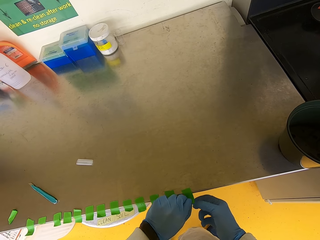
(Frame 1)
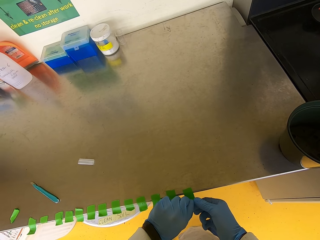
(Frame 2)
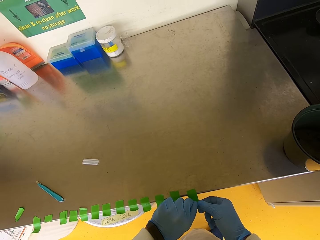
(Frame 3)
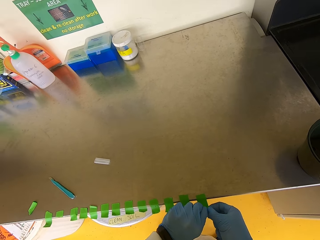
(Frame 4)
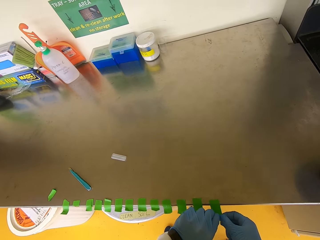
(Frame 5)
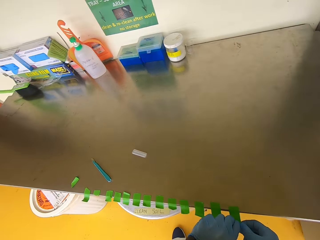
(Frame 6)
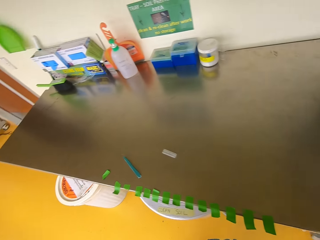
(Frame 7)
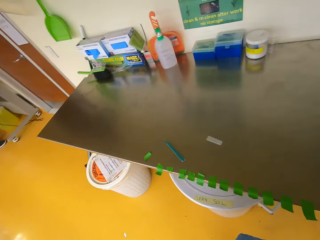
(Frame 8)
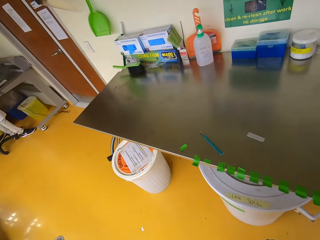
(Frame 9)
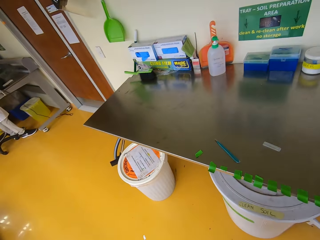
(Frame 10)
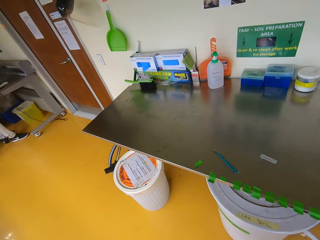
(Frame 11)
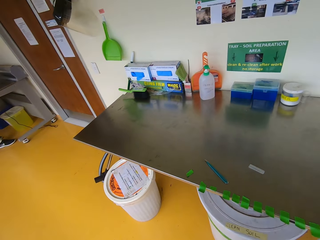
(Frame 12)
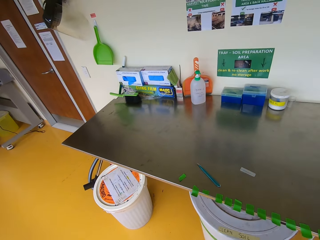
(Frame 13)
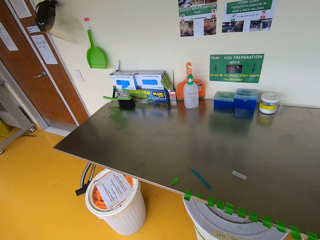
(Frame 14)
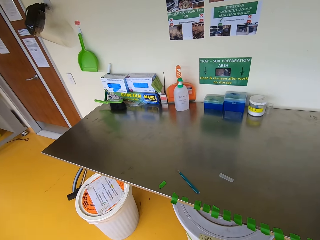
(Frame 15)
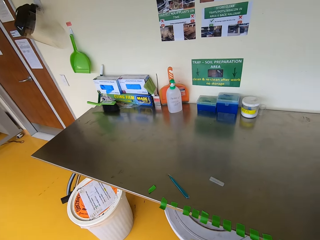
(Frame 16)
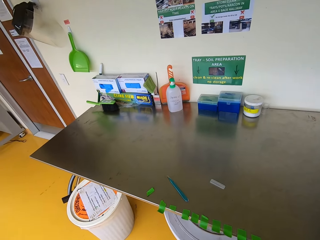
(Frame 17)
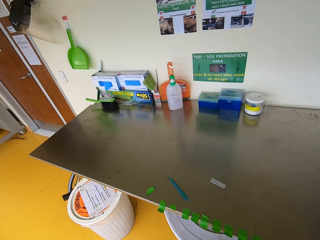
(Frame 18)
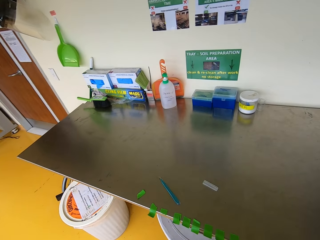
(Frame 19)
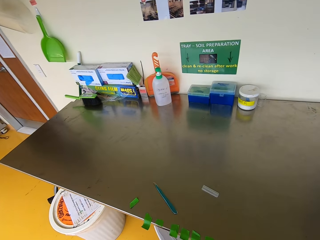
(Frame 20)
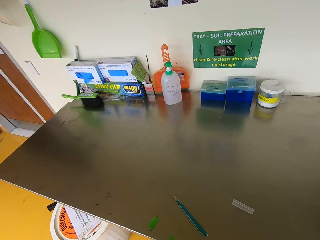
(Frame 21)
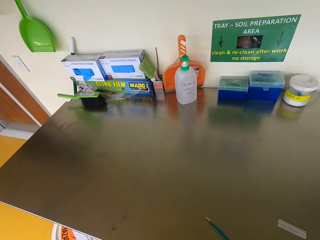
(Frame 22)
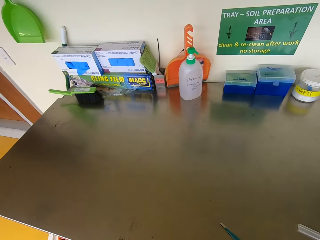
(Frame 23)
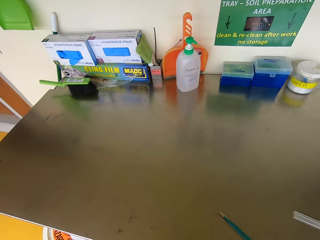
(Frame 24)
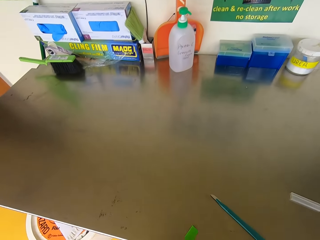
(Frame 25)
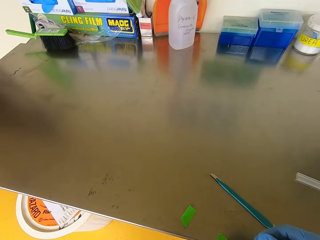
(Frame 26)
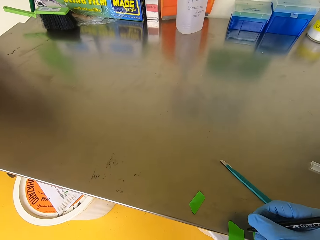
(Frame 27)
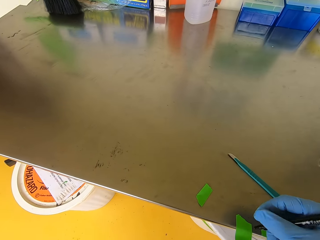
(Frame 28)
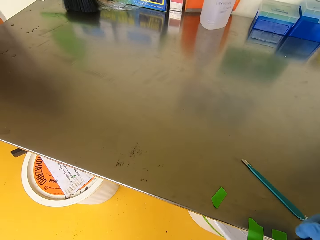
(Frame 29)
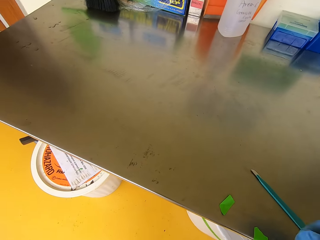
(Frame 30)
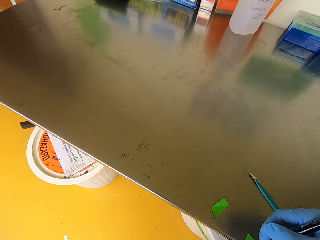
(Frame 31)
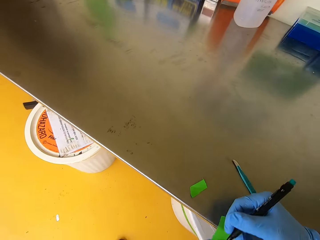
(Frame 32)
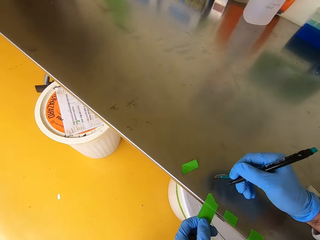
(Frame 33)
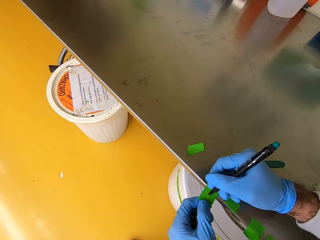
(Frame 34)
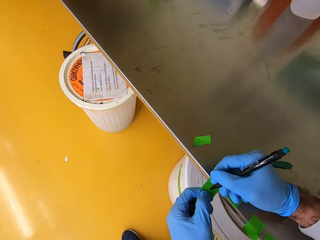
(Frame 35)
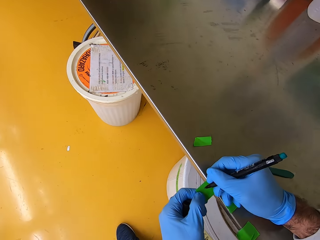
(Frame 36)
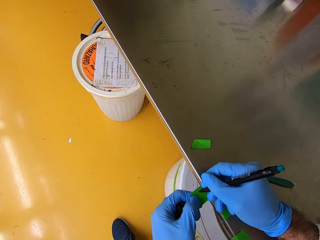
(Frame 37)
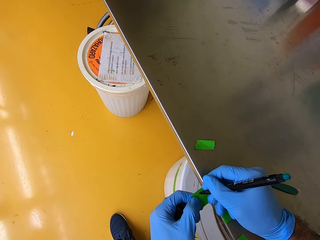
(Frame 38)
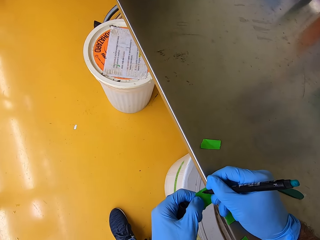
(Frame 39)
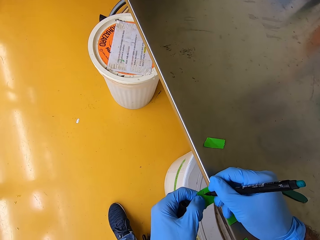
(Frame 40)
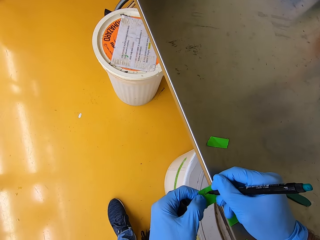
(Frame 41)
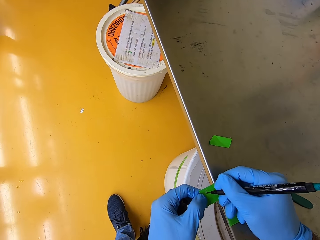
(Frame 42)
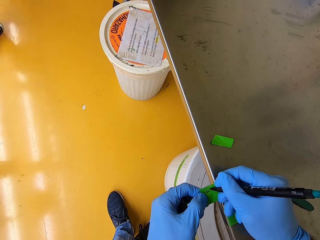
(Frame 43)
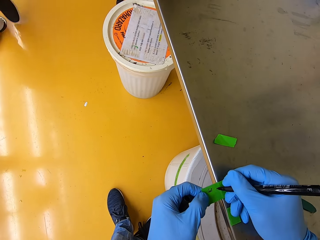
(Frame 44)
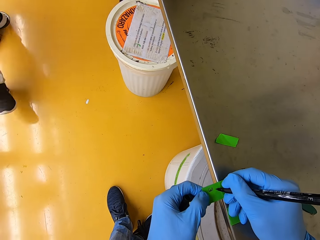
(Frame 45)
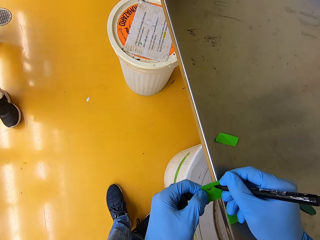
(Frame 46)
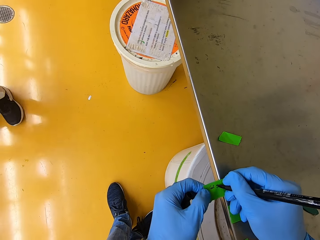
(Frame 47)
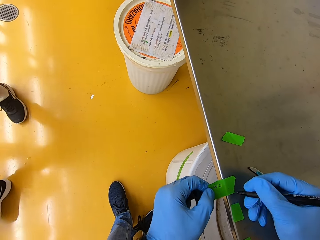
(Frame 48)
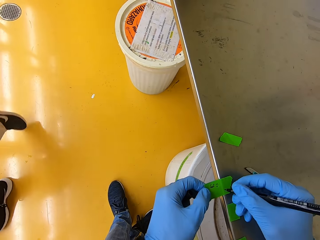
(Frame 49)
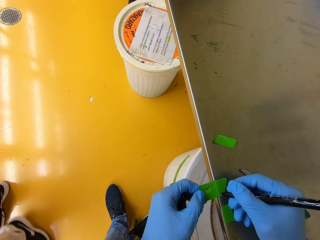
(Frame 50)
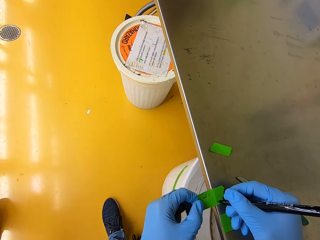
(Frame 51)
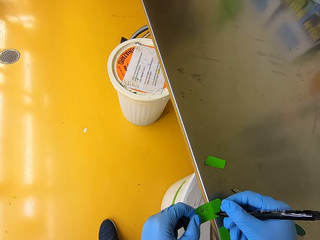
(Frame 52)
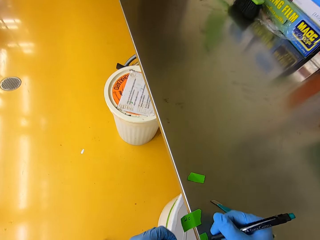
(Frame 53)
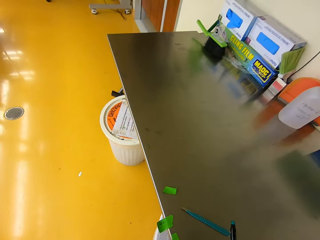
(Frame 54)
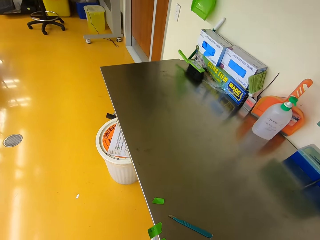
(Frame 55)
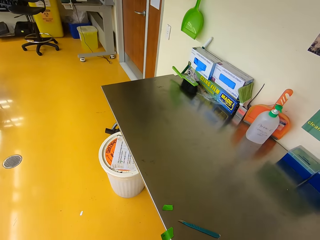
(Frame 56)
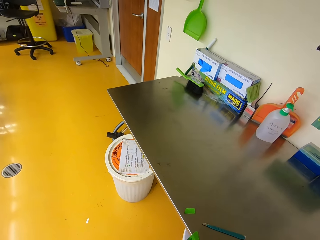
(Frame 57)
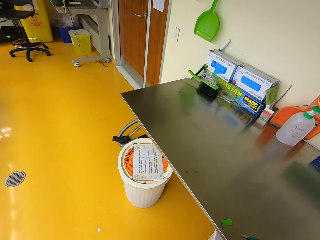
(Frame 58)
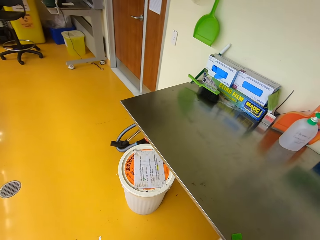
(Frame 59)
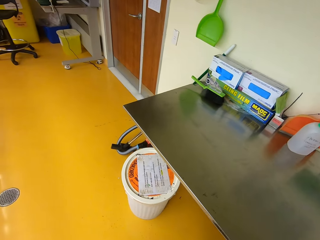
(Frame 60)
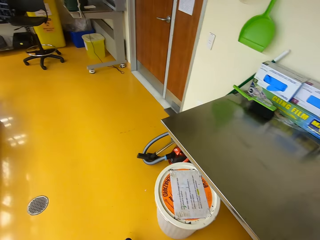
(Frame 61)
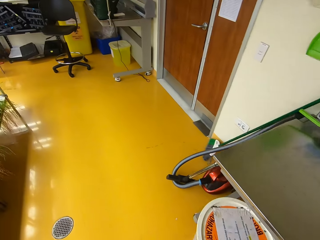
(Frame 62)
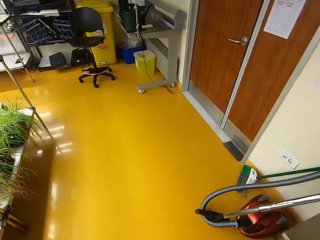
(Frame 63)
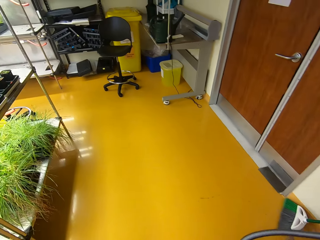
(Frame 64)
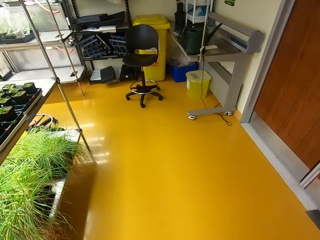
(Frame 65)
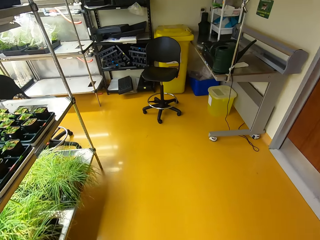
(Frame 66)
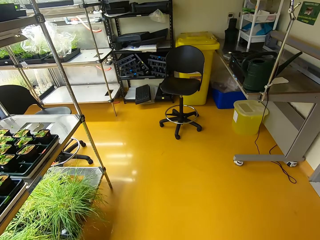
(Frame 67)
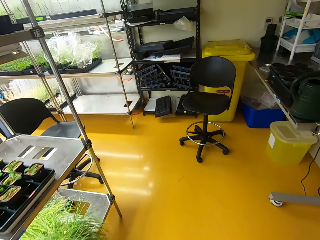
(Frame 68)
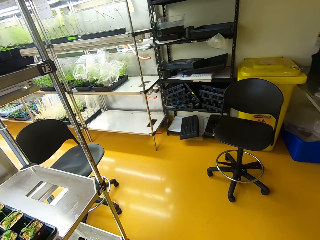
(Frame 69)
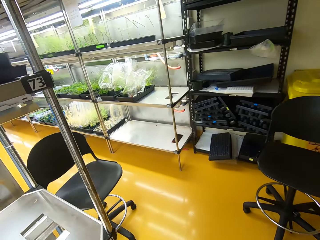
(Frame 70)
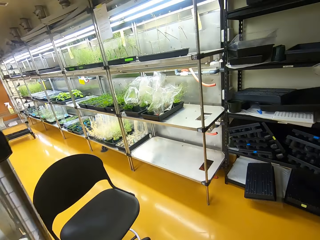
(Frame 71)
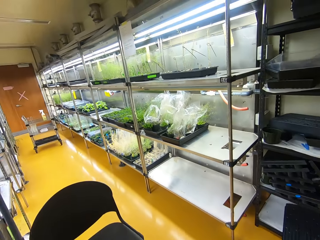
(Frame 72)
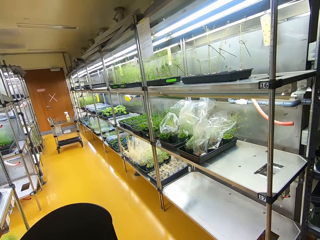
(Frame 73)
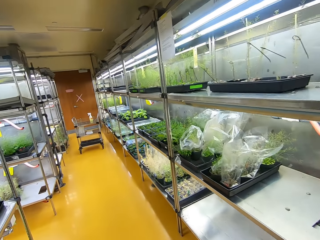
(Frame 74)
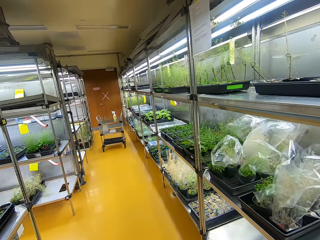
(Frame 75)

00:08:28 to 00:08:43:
The camera wearer looks around. They write on the plant tie tape sticker. A man walks across. The camera wearer writes on the tape. They walk on the corridor.

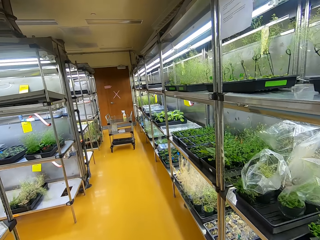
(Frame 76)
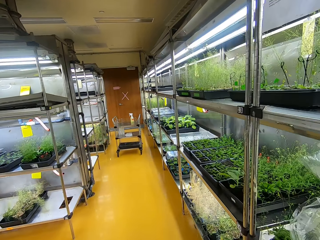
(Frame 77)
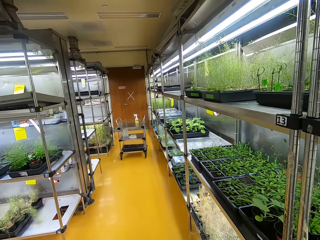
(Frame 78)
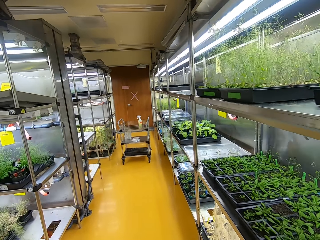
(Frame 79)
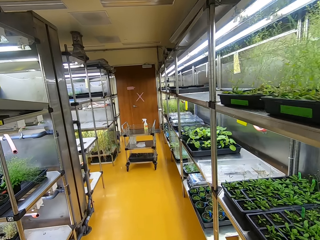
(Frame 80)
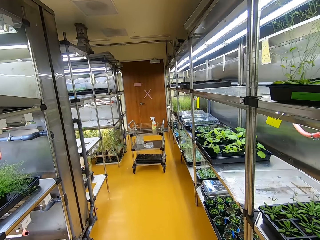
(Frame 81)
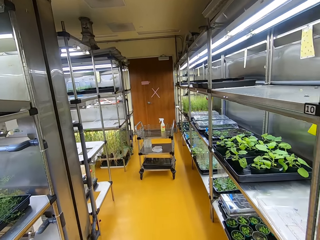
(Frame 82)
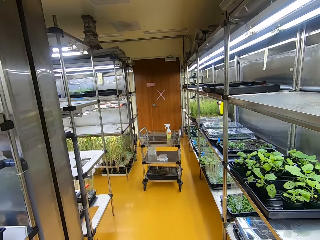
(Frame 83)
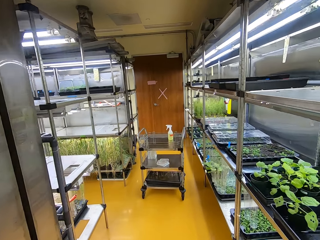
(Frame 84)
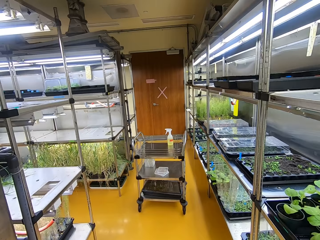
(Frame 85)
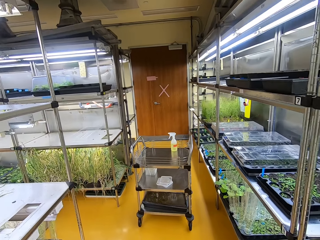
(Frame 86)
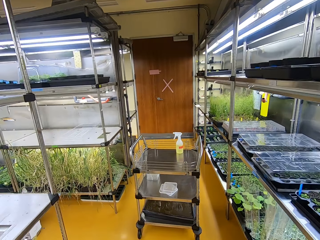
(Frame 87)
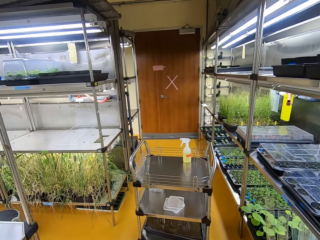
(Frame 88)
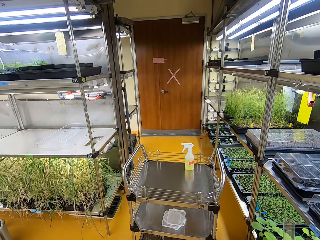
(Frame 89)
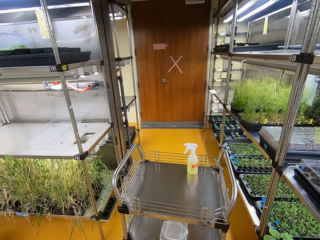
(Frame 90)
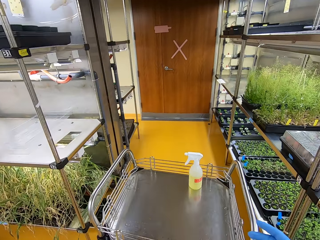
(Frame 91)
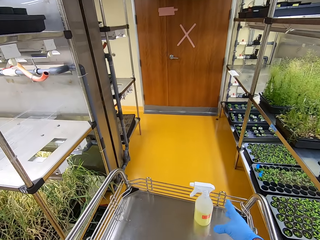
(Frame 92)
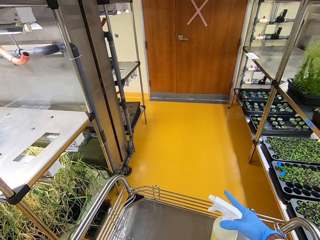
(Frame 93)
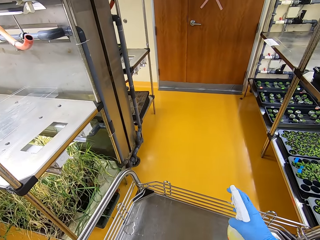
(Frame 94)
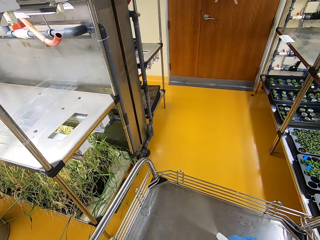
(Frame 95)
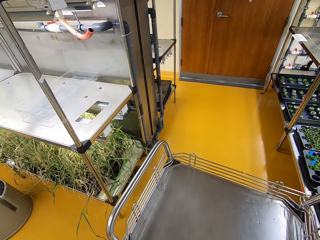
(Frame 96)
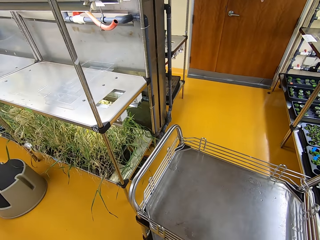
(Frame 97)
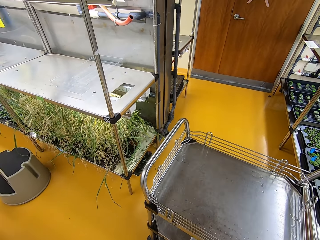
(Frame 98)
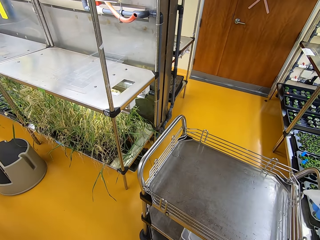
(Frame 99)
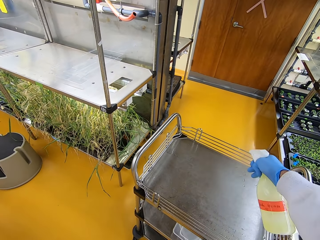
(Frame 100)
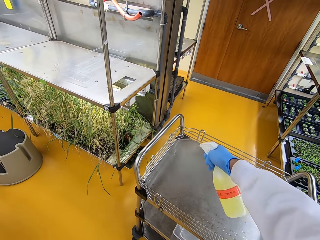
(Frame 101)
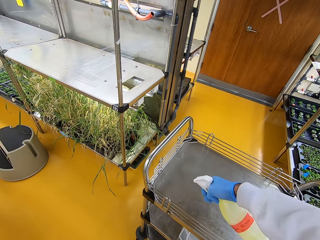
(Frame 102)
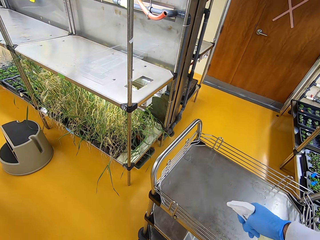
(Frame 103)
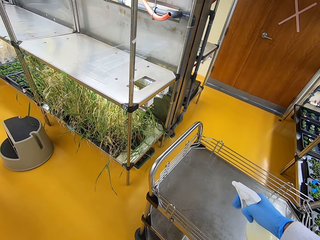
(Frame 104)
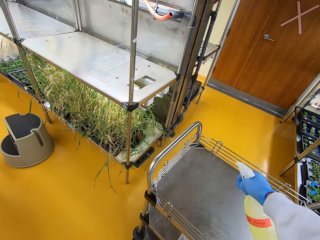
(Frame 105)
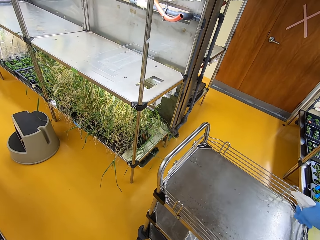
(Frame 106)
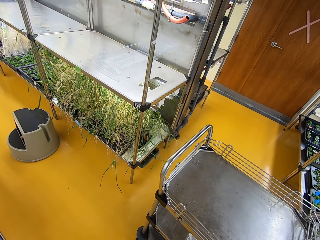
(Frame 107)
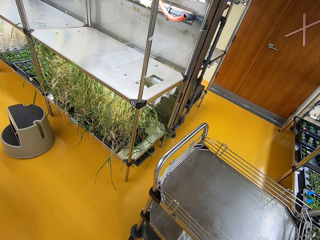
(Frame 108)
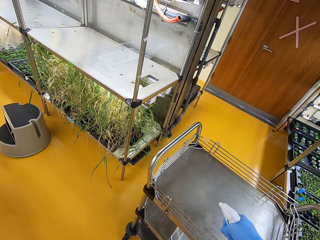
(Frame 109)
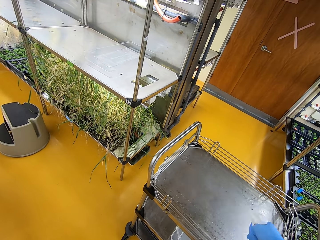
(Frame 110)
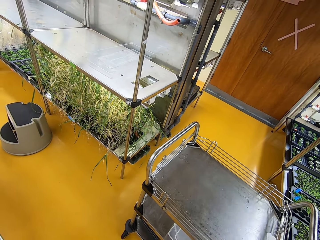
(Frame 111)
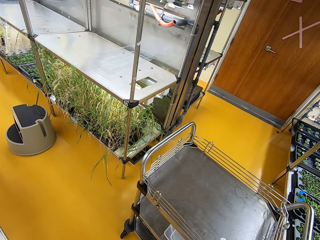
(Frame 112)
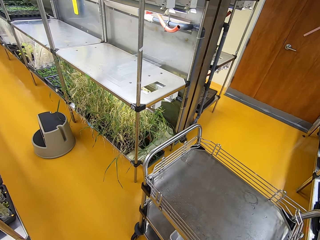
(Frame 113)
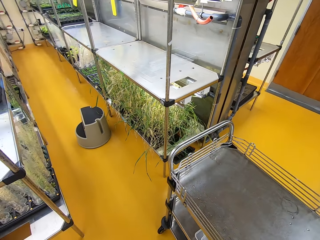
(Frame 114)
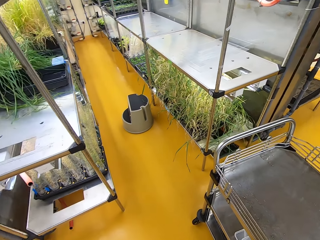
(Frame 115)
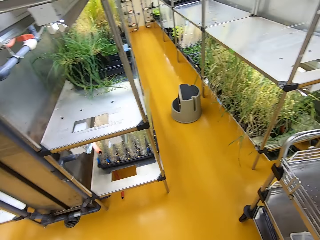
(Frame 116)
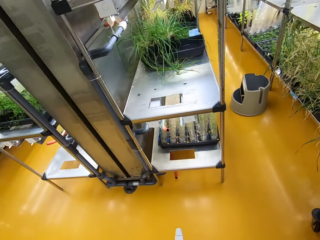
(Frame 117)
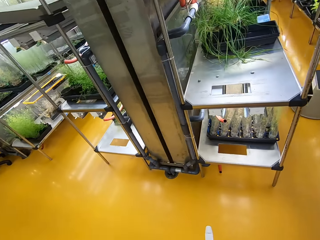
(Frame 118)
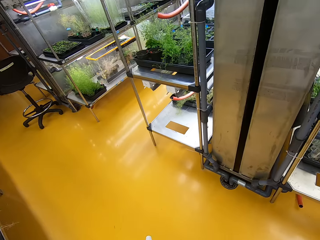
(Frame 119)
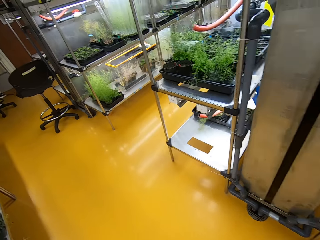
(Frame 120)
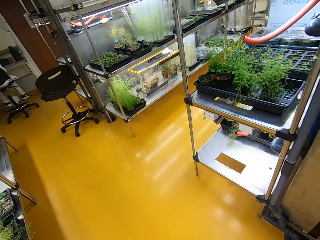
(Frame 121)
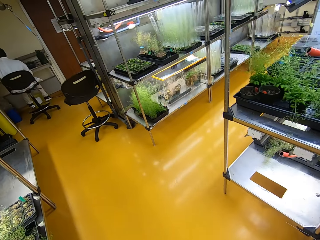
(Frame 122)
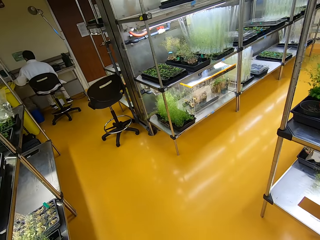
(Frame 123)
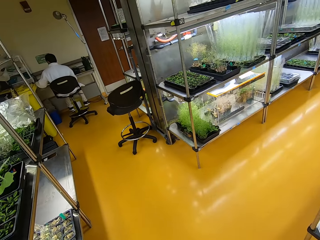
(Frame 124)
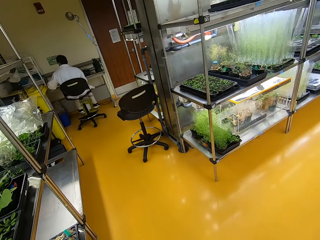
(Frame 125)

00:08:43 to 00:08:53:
The camera wearer holds the clean spray bottle. They pick up the sprayer. They spray on the trolley. They walk on a corridor and pull the trolley around the room.
